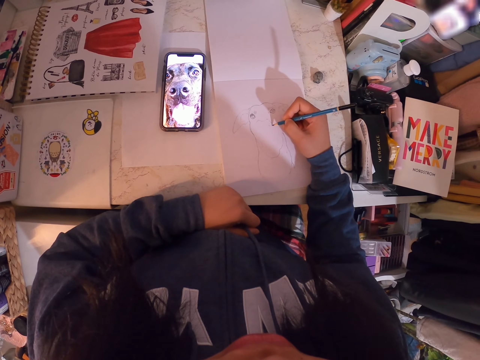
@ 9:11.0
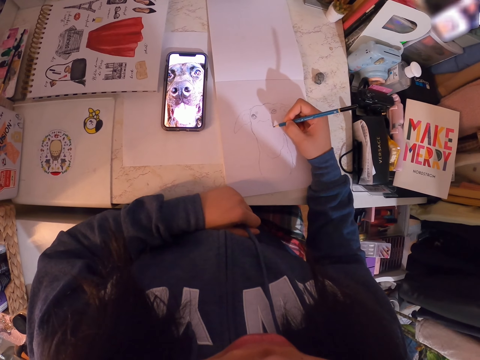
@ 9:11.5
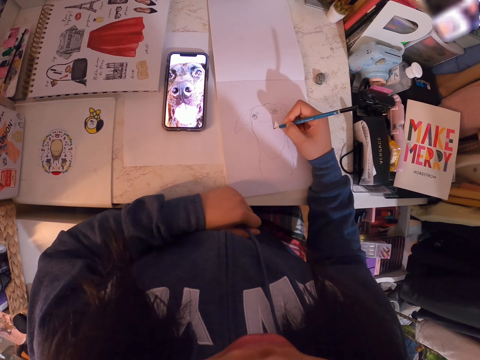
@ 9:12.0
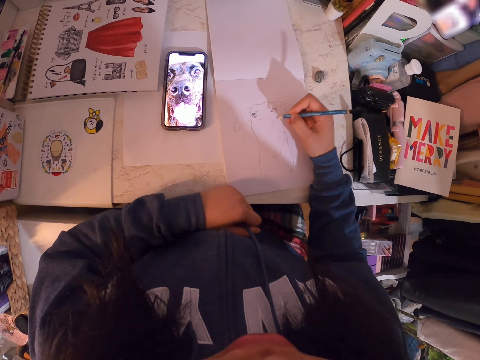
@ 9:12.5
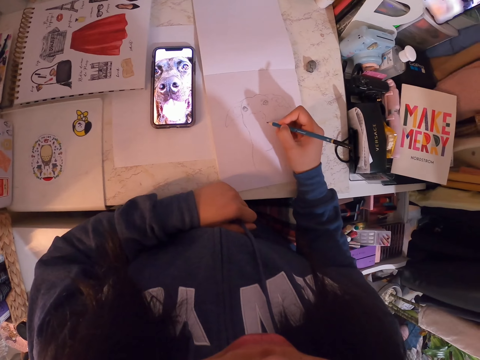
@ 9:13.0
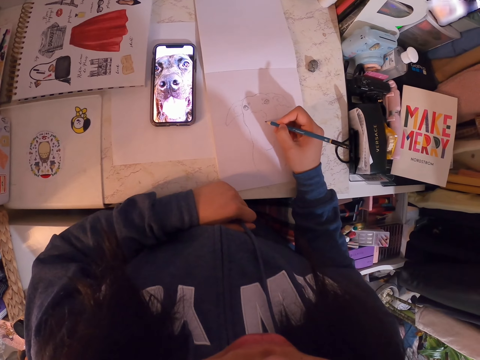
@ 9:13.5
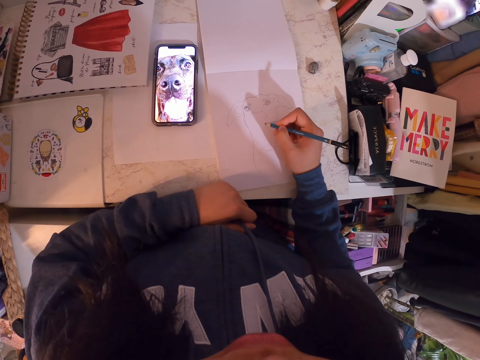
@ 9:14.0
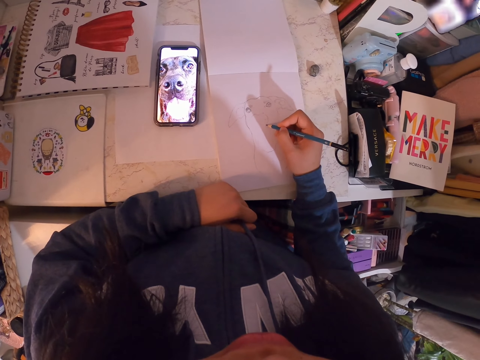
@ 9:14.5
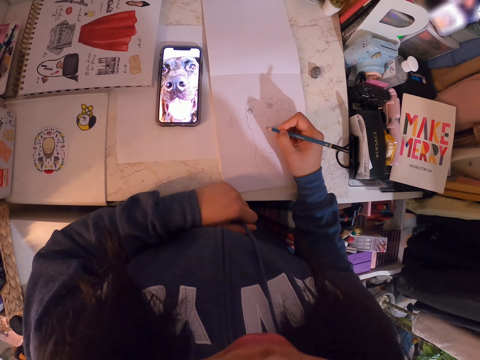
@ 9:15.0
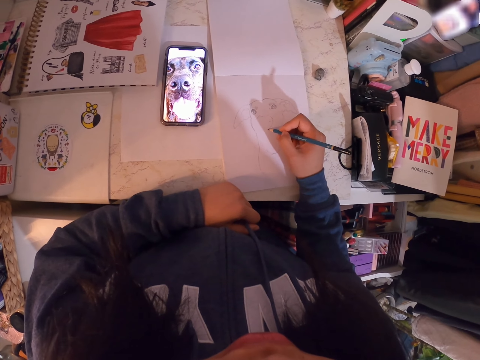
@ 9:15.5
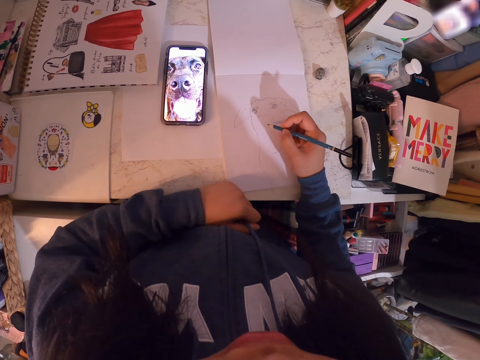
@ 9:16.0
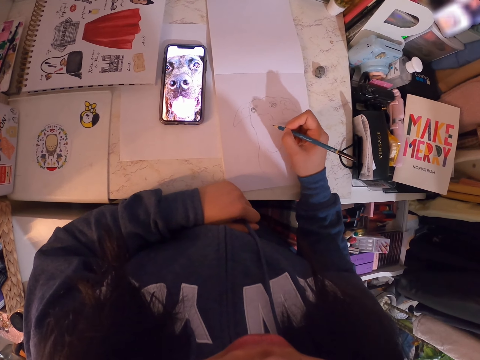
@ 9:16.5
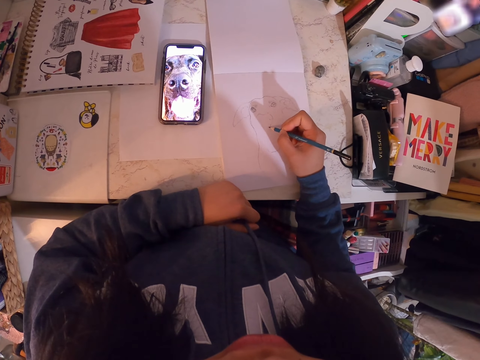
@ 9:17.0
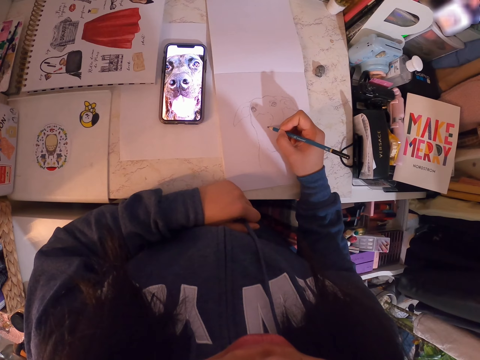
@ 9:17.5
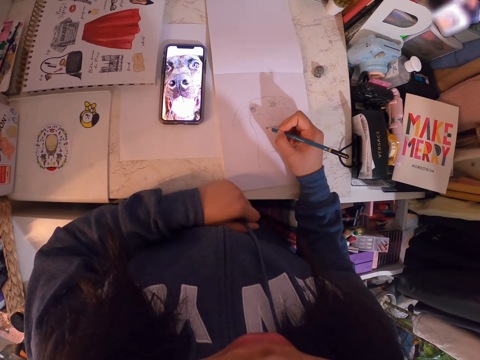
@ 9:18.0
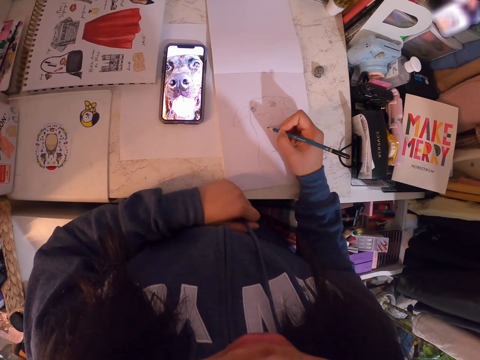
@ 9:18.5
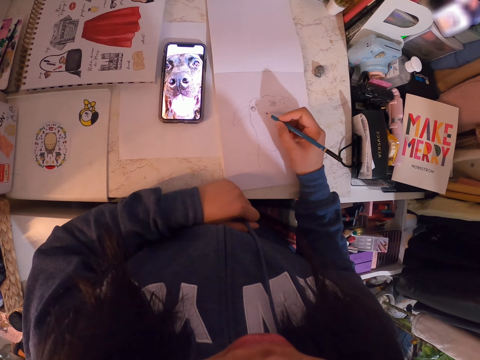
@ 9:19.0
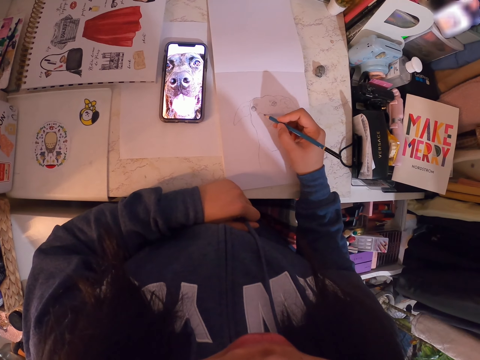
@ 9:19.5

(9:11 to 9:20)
The camera wearer holds the pencil. They draw on the book.

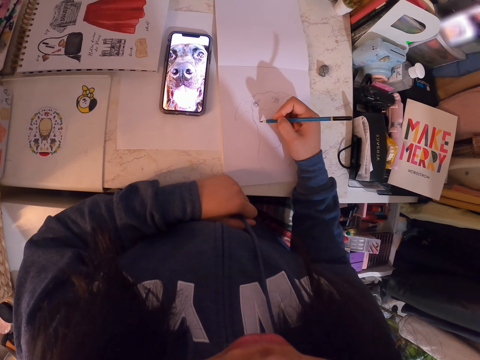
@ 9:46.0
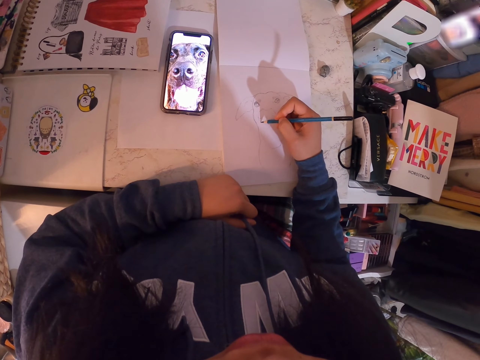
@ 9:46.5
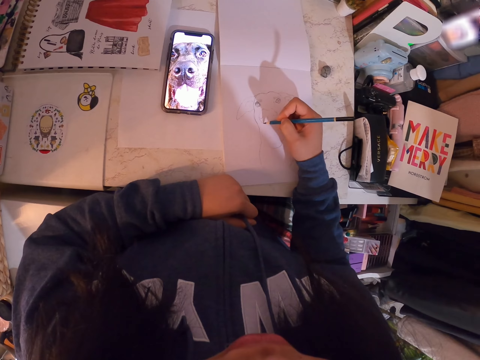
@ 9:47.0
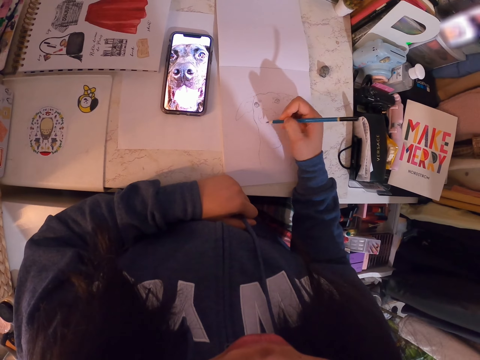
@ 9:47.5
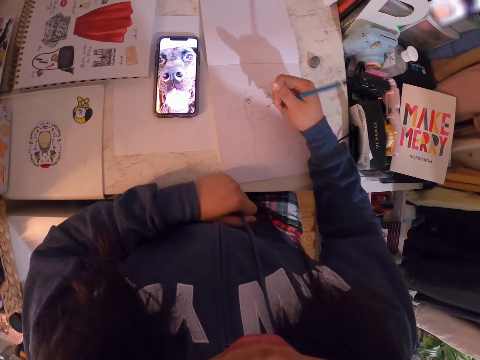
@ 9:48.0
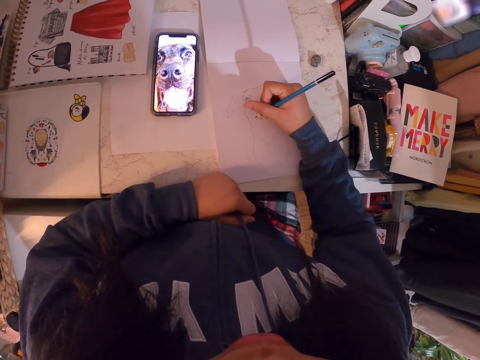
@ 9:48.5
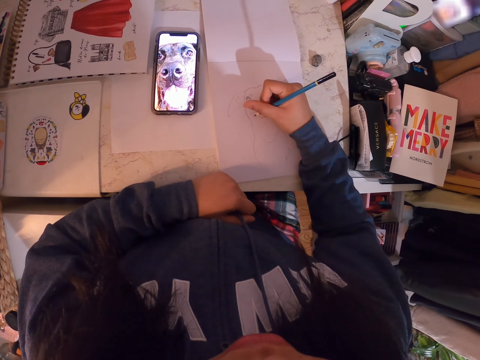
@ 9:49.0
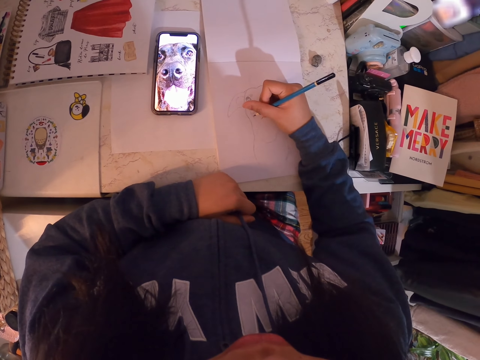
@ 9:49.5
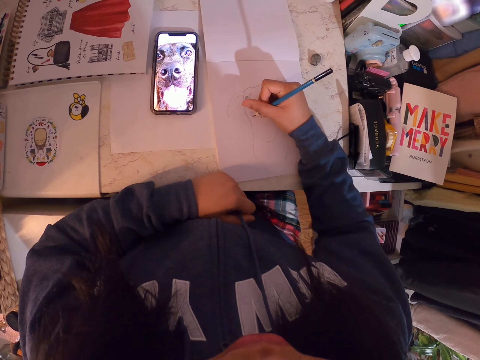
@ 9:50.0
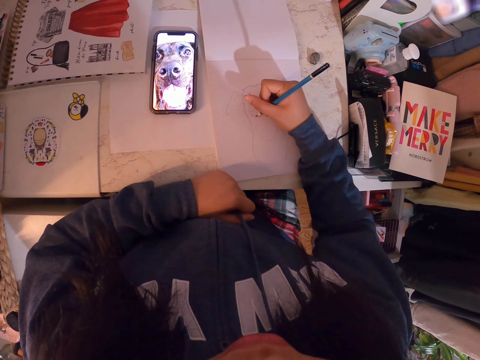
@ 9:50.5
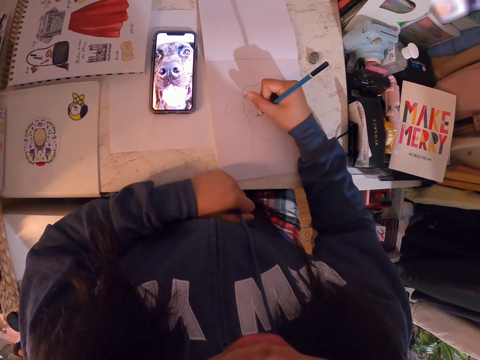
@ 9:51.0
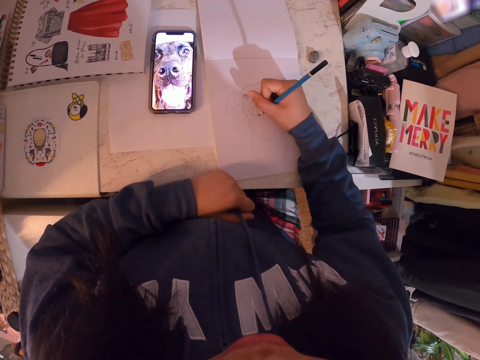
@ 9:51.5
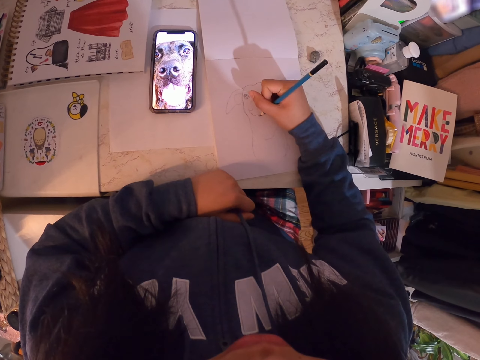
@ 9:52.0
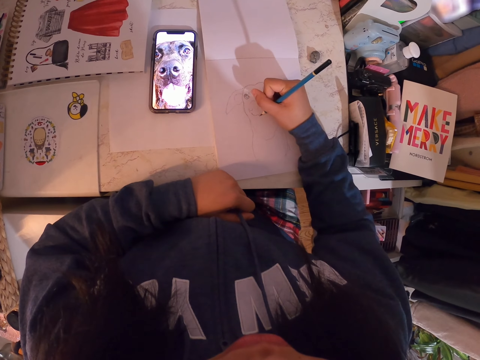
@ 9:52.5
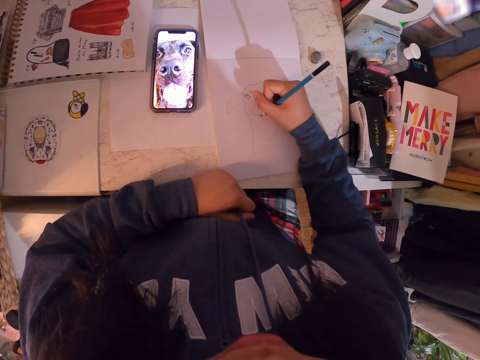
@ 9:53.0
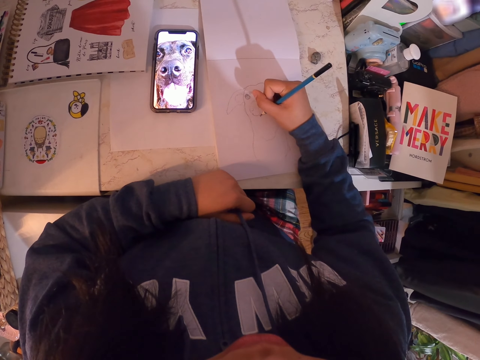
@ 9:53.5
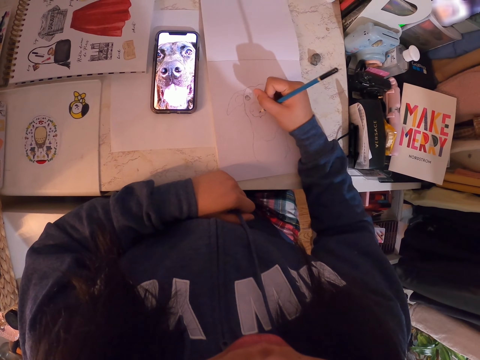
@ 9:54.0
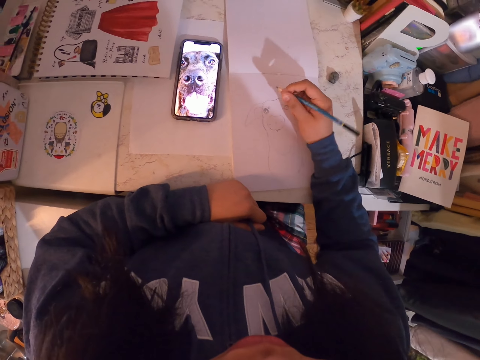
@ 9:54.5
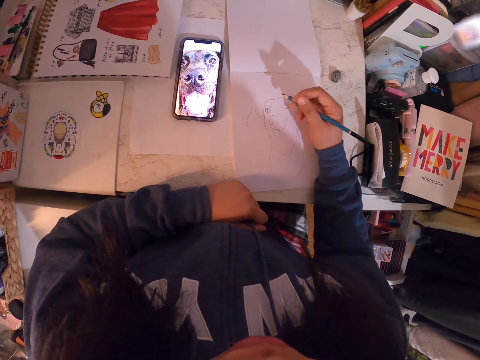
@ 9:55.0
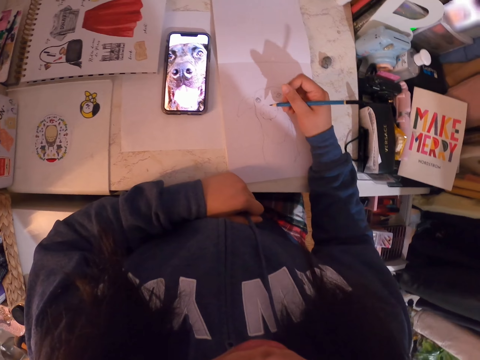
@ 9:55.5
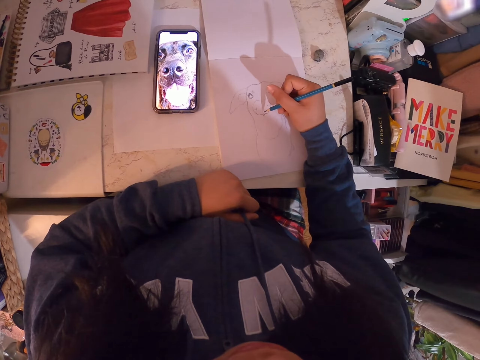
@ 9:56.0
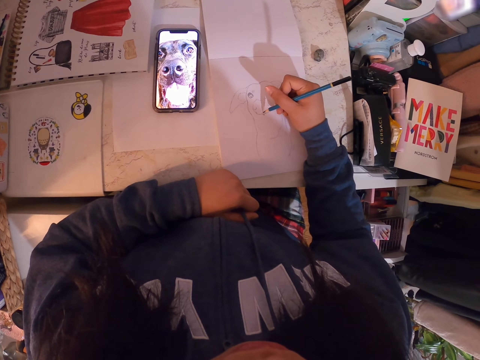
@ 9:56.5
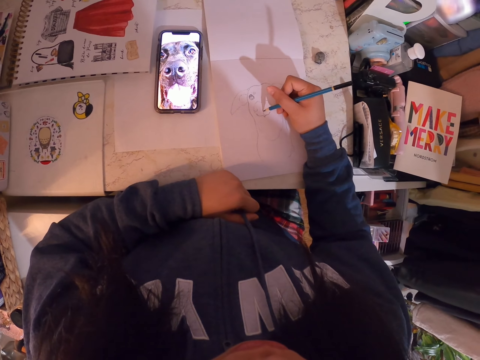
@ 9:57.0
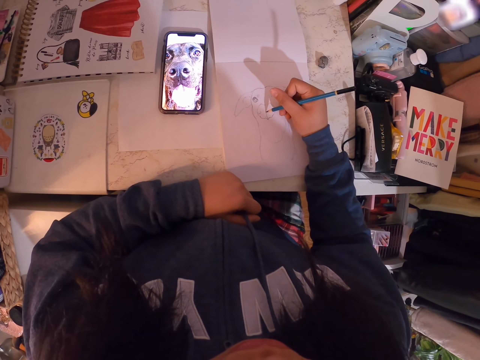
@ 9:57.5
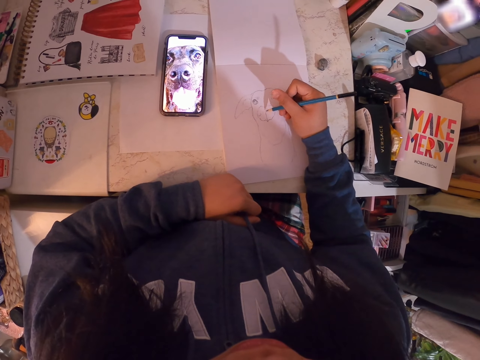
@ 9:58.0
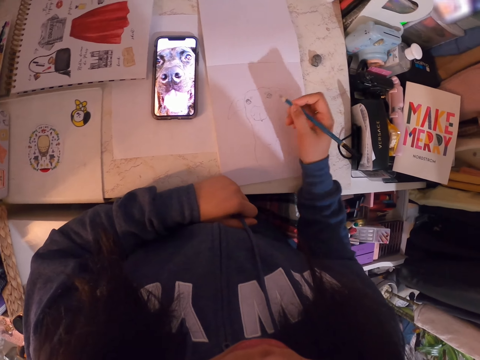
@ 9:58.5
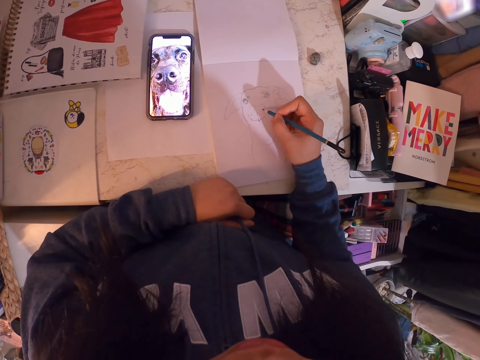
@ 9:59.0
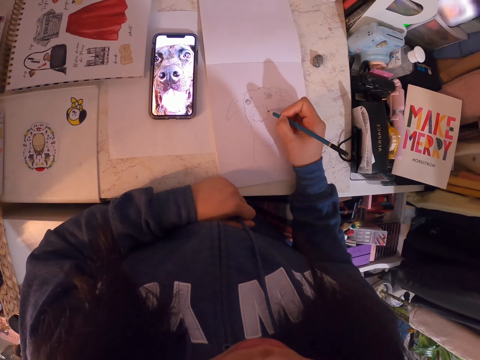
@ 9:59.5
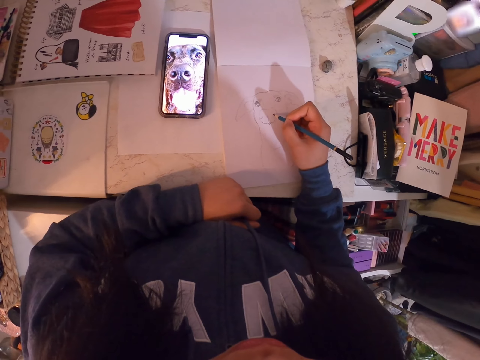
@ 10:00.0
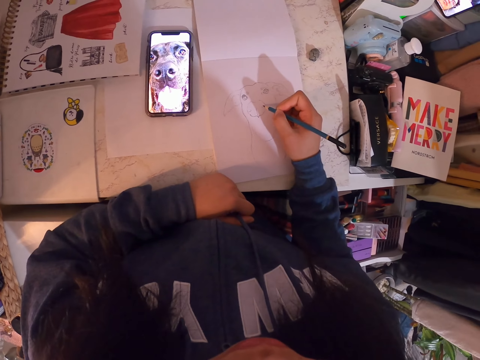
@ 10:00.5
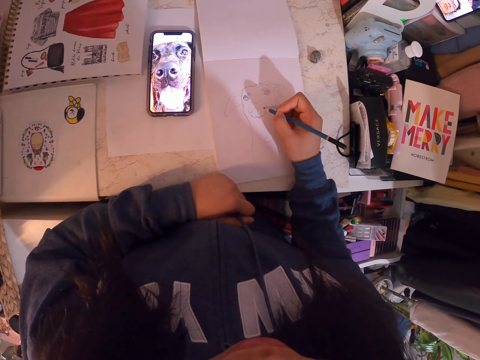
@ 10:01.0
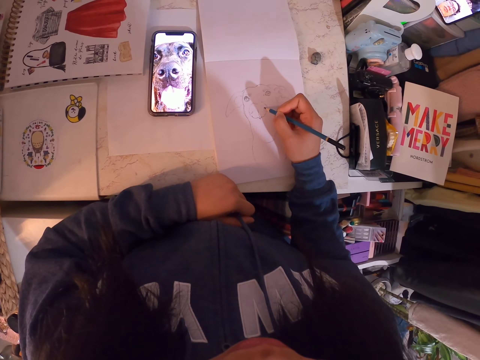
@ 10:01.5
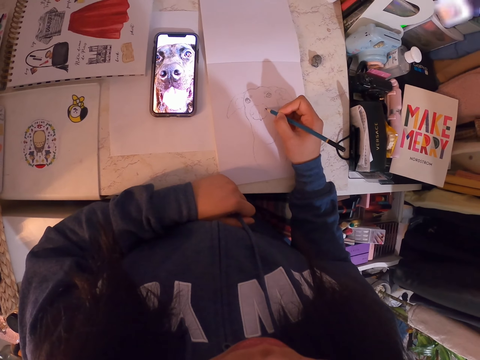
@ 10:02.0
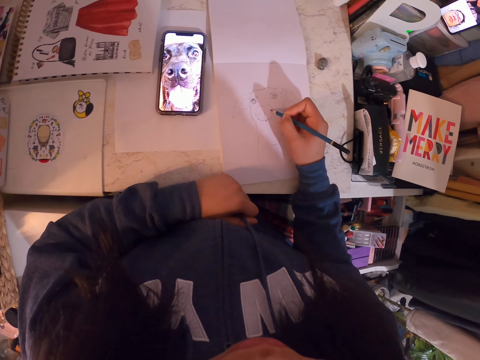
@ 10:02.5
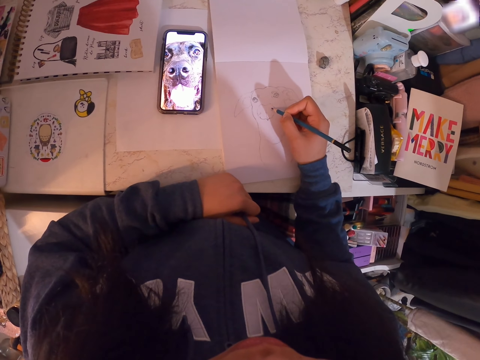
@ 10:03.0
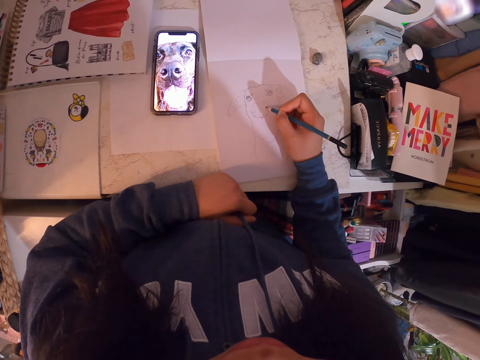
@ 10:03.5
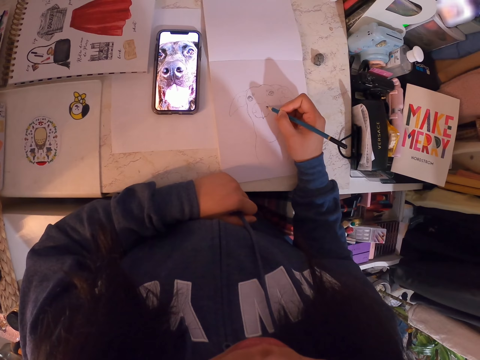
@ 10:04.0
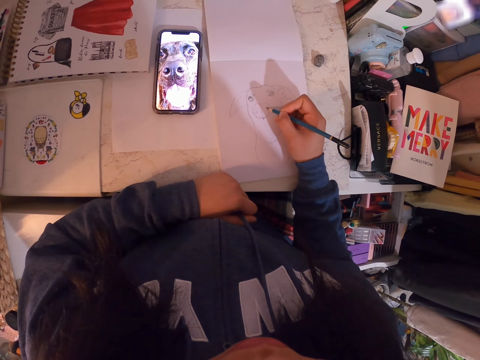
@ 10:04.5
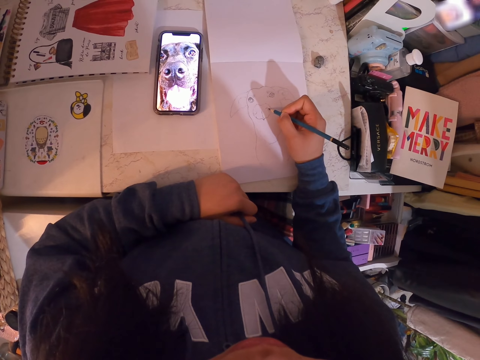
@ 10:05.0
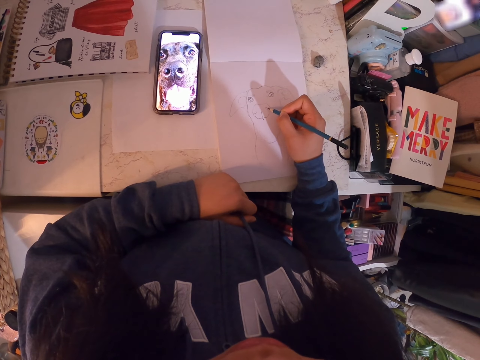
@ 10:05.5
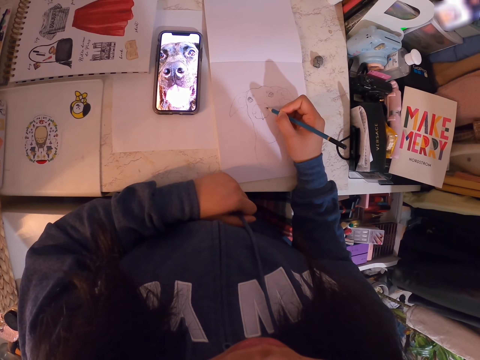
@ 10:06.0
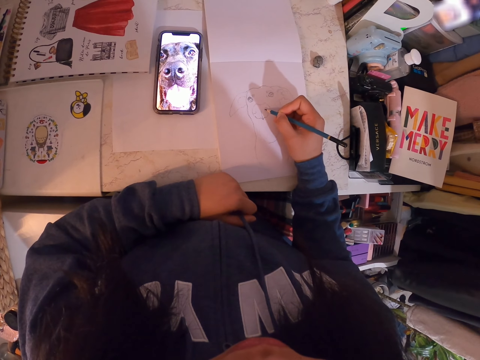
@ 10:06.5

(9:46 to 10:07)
The camera wearer moves the pencil. They draw on the book. They adjust the pencil. They hold the pencil. They draw in the art book with the art pencil. They hold the pencil. They draw on the book.
